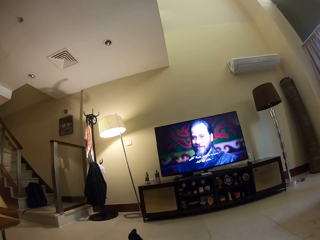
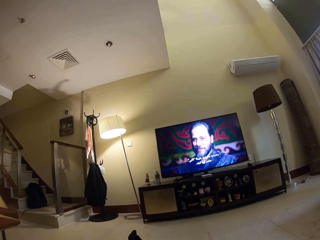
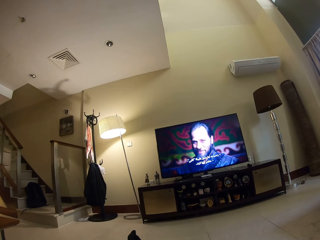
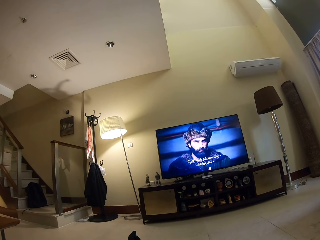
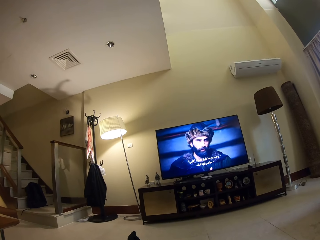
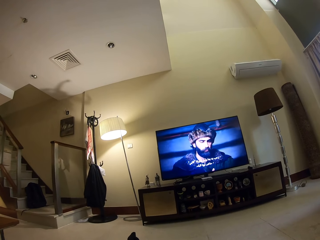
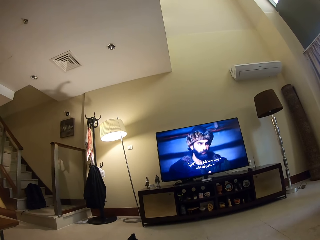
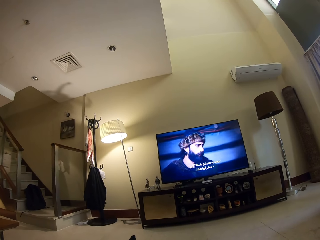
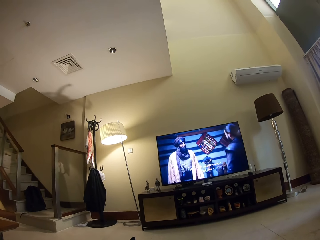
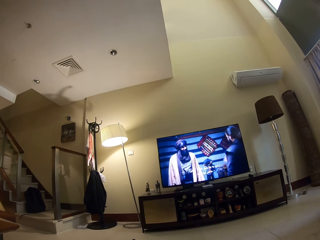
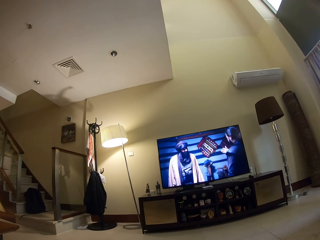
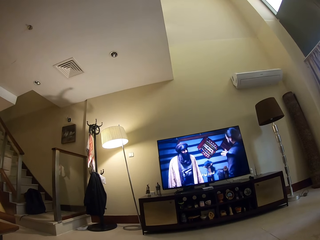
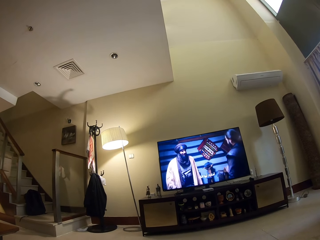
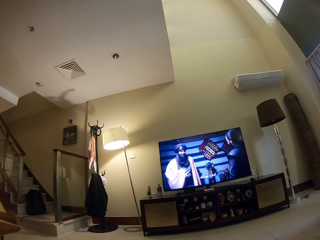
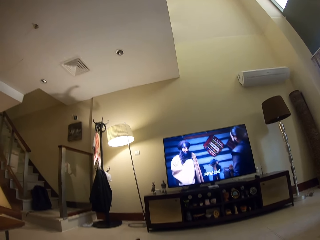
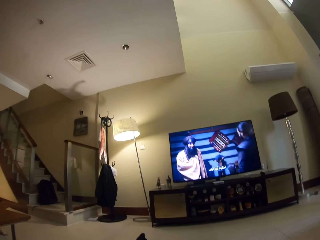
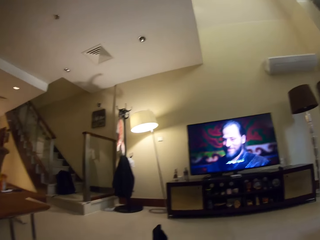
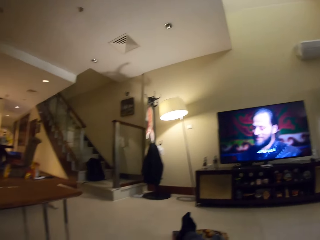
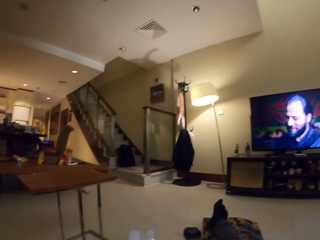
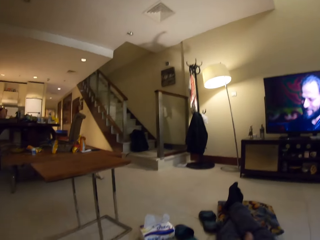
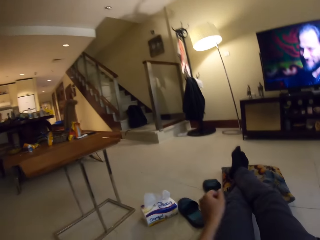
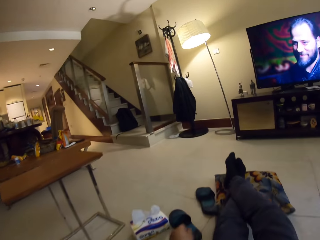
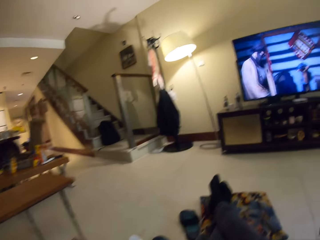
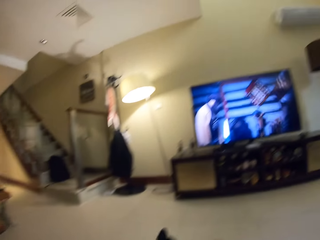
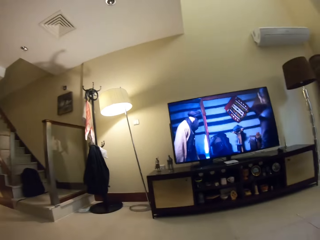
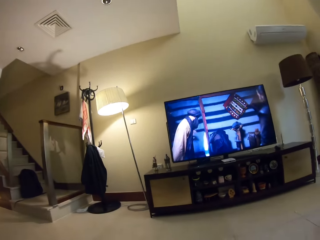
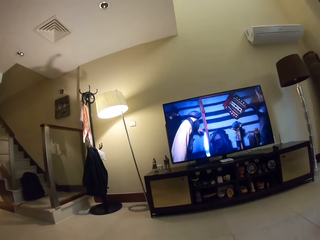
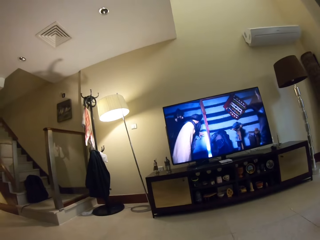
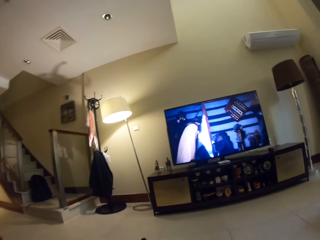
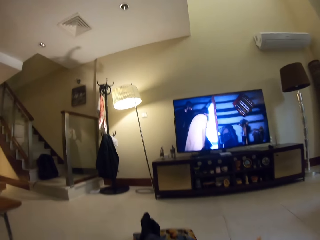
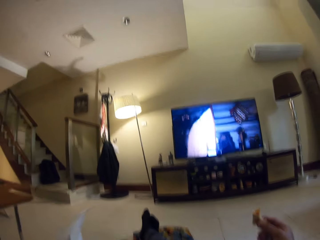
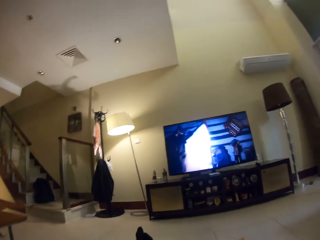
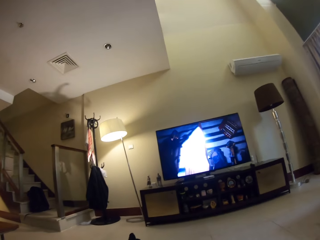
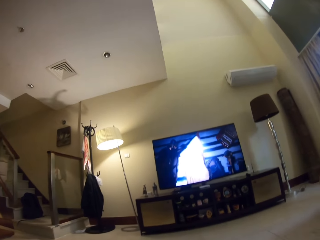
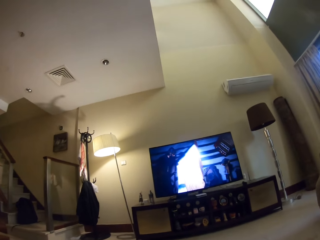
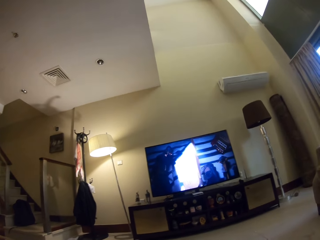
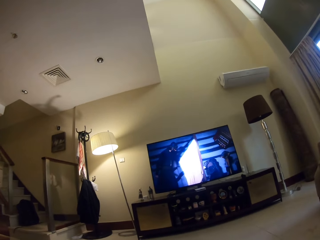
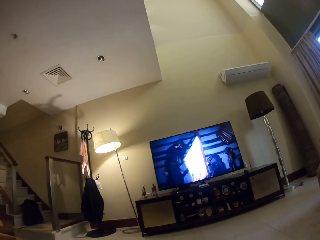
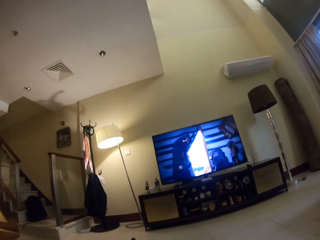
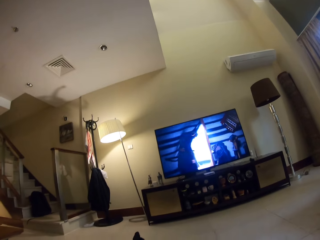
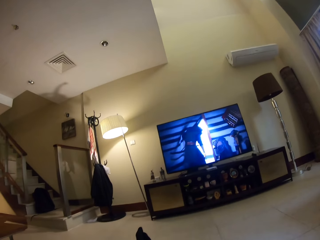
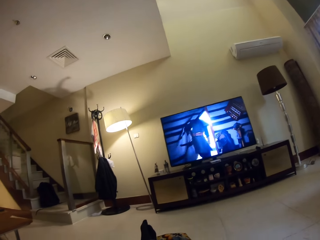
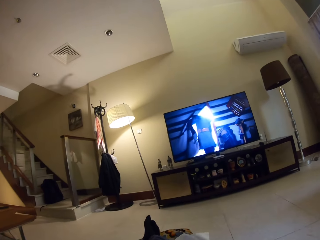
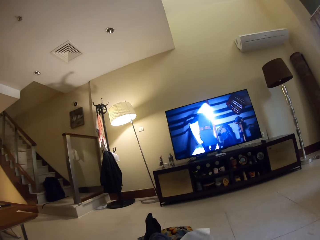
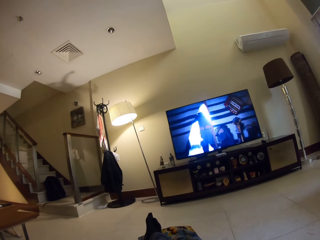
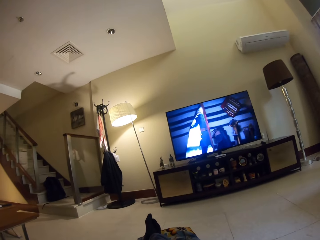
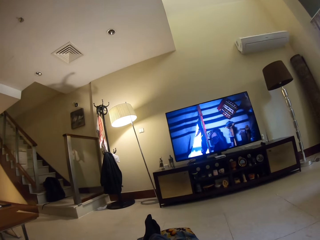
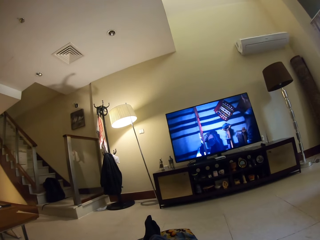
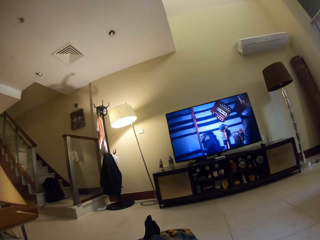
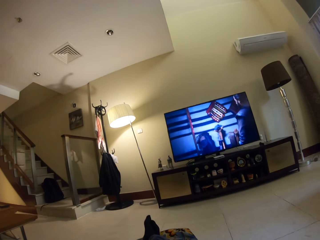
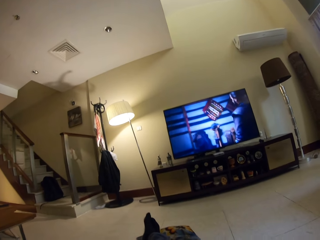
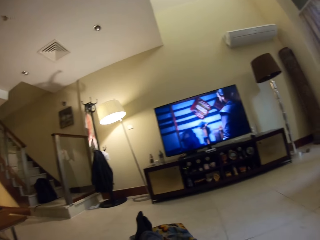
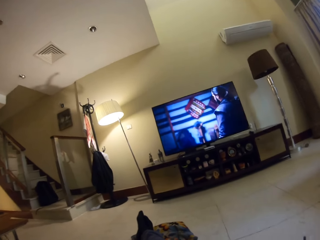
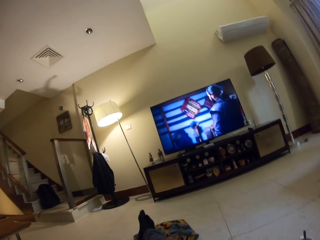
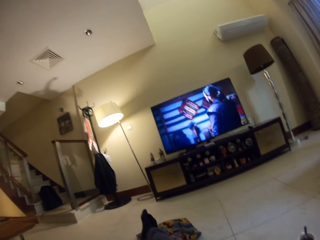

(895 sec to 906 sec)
The camera wearer looks around. They take a paper. They watch the television. They watch the television again. They hold the snack in the hand.

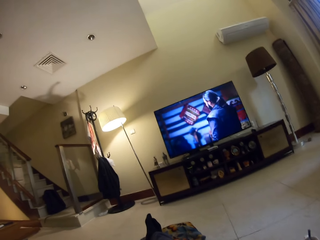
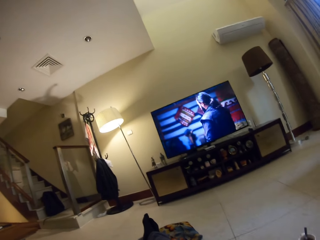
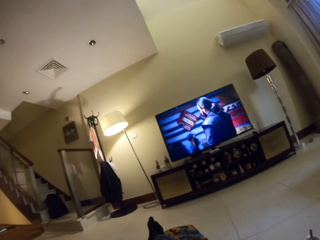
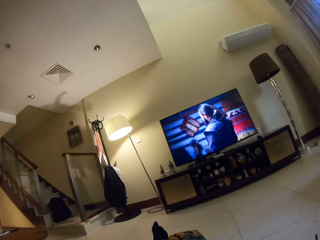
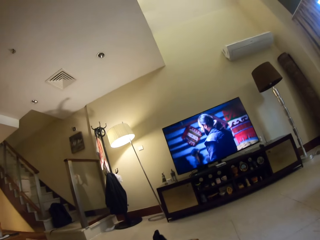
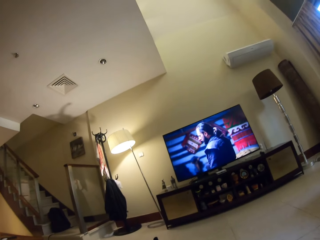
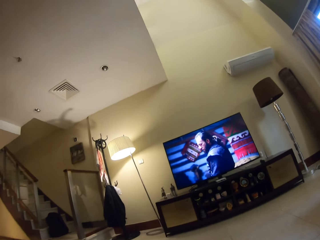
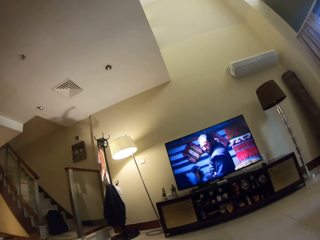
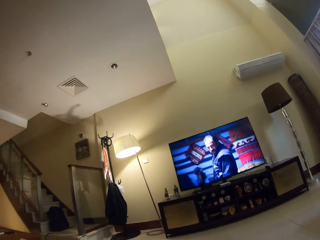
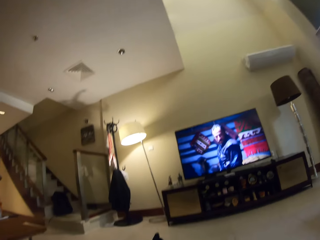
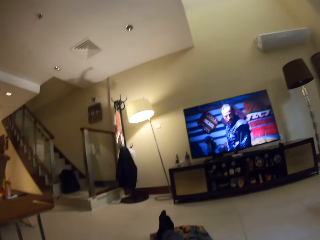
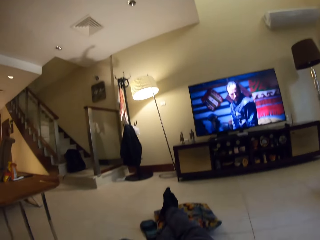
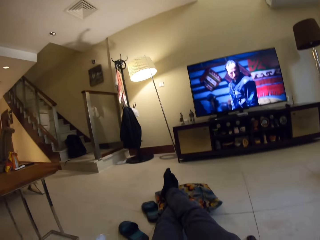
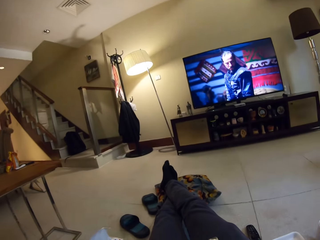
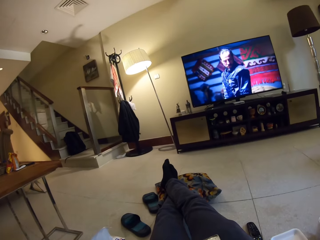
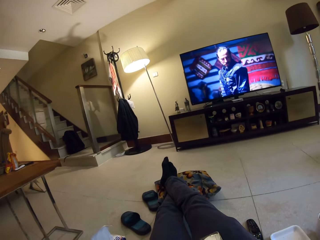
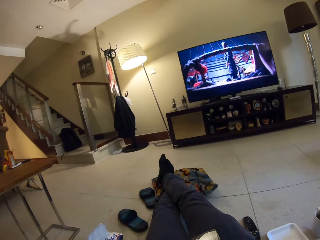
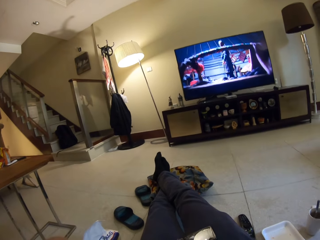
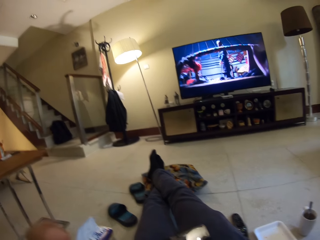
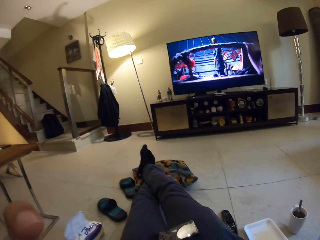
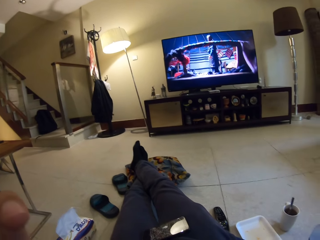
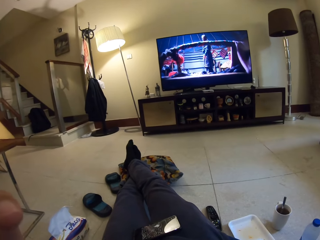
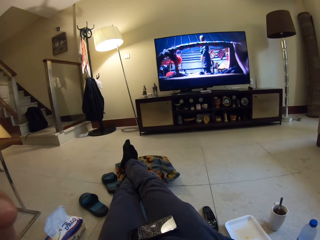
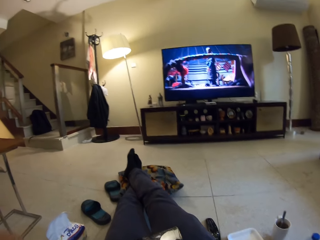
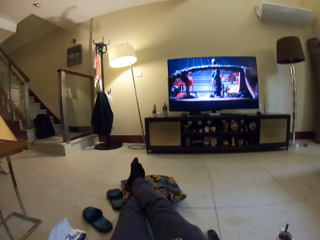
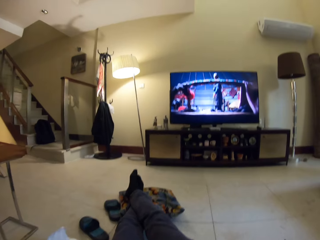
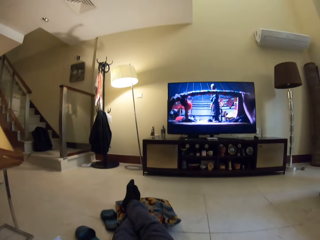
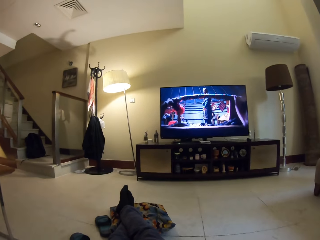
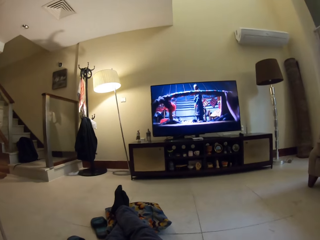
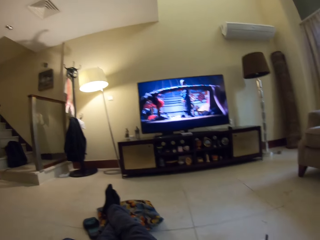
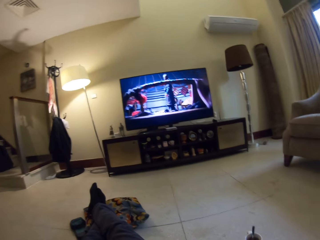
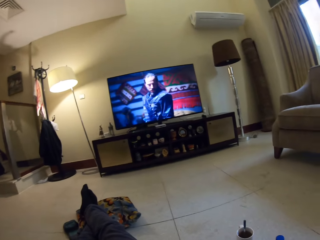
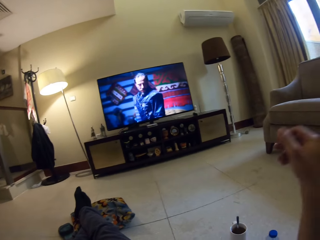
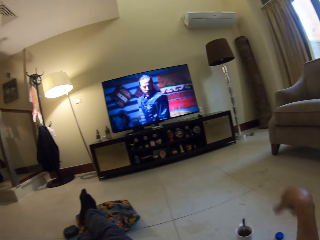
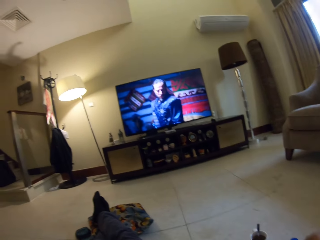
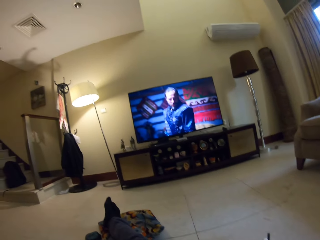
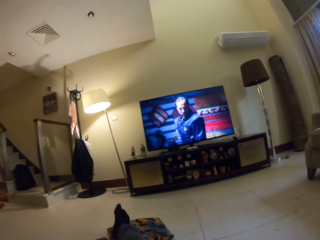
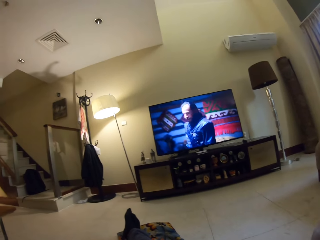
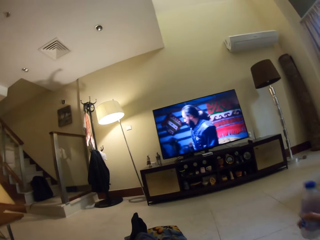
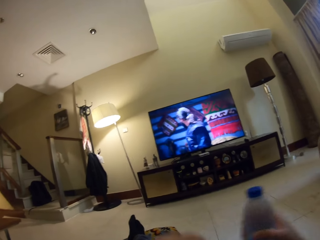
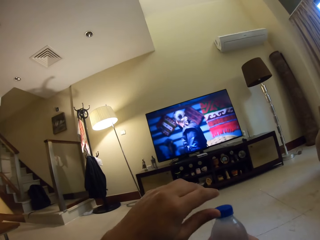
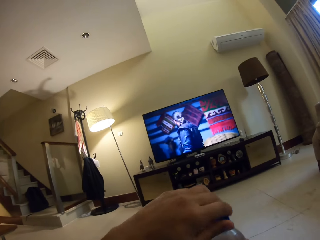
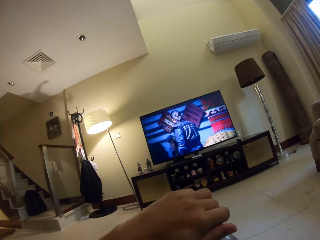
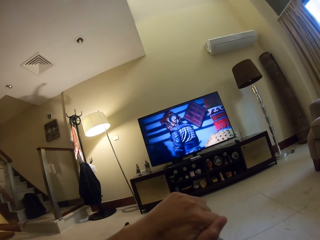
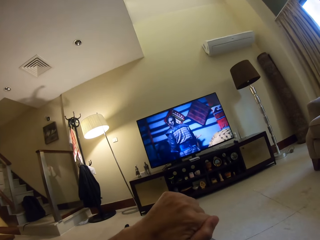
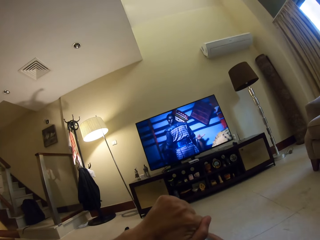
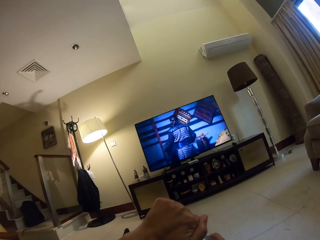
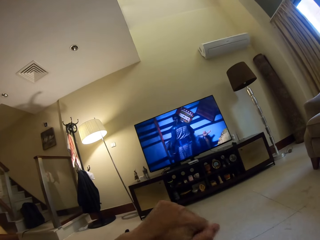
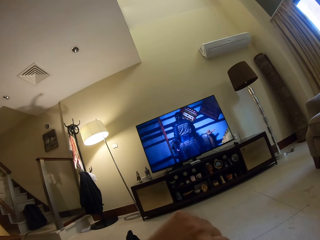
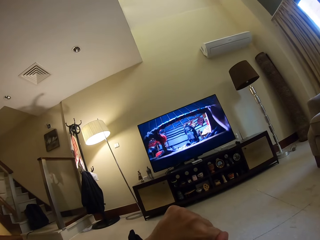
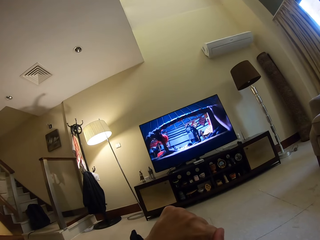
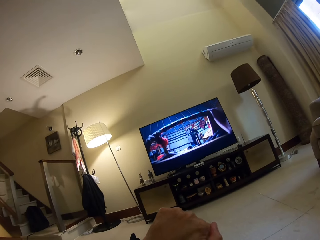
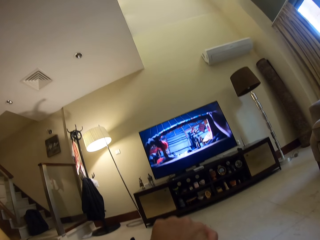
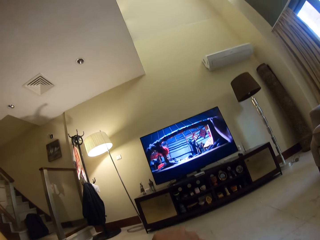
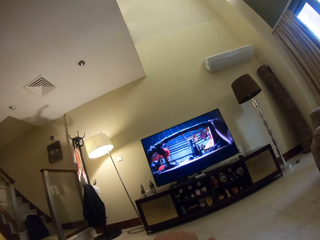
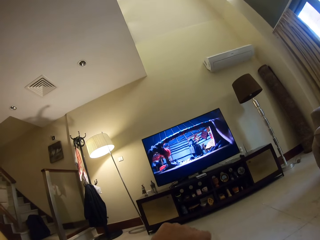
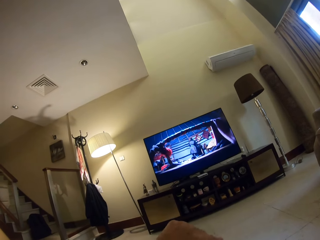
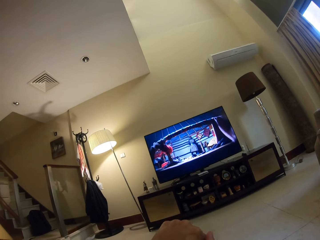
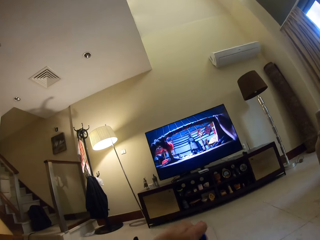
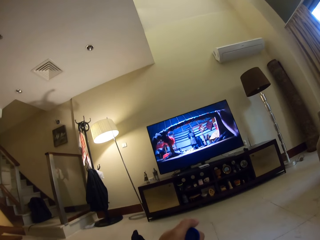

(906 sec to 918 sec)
The camera wearer looks around. They touch the face. They take a bottle. They watch the television. They watch the television again. They hold the water bottle in the hand. They watch the television. They open the water bottle.
